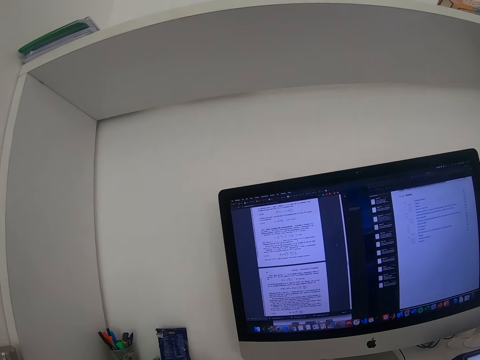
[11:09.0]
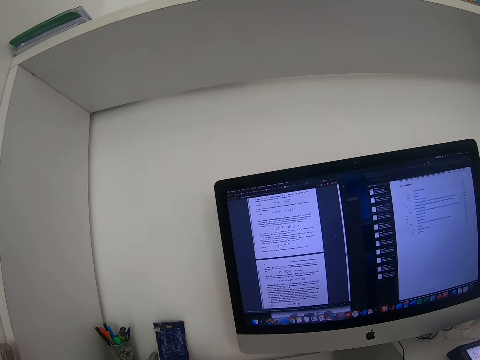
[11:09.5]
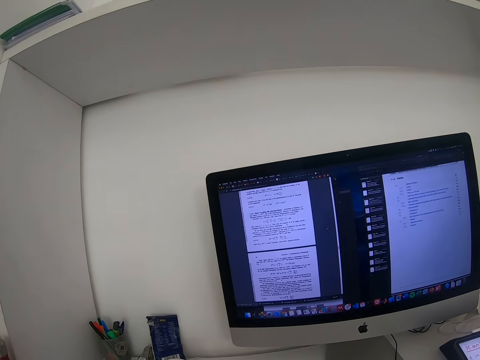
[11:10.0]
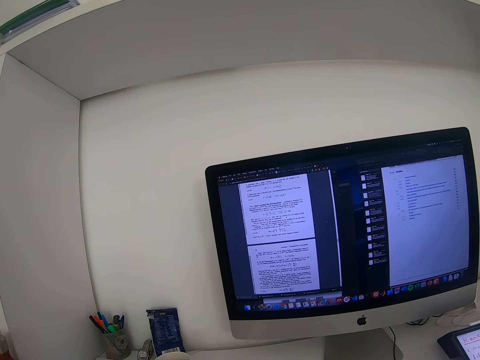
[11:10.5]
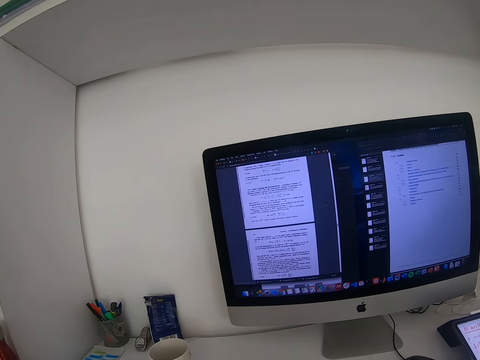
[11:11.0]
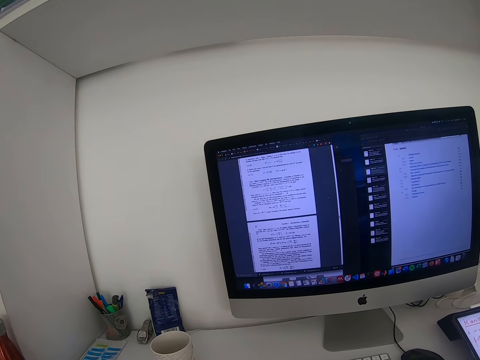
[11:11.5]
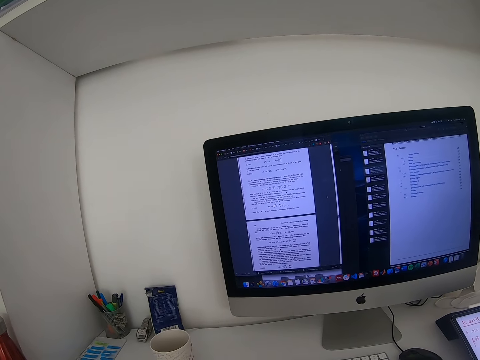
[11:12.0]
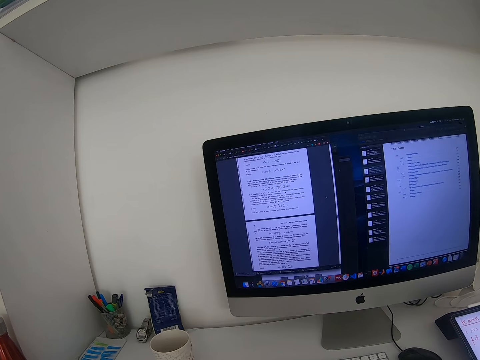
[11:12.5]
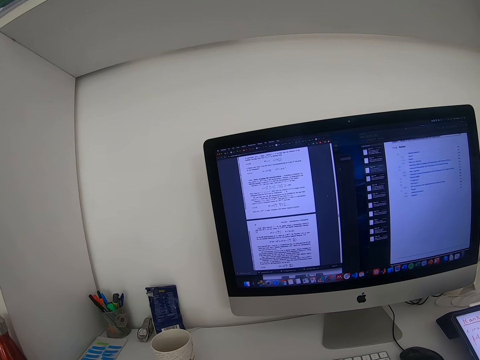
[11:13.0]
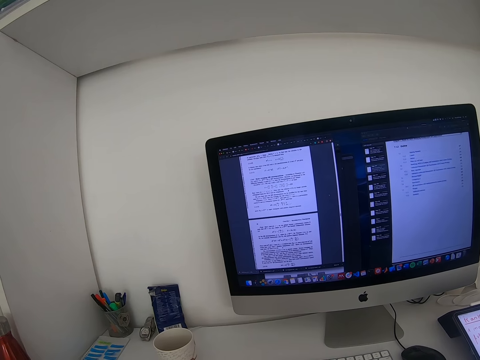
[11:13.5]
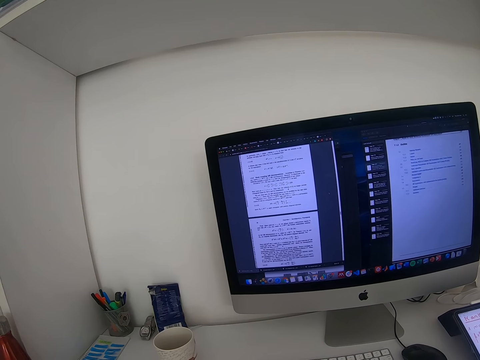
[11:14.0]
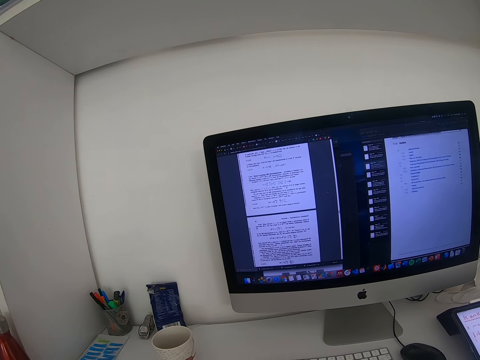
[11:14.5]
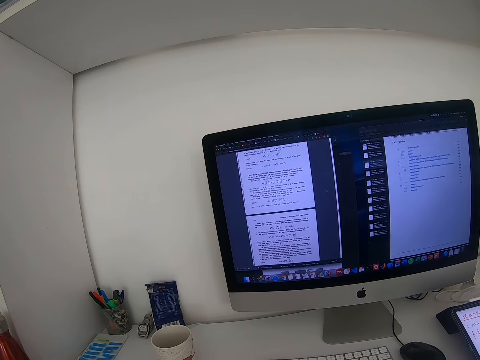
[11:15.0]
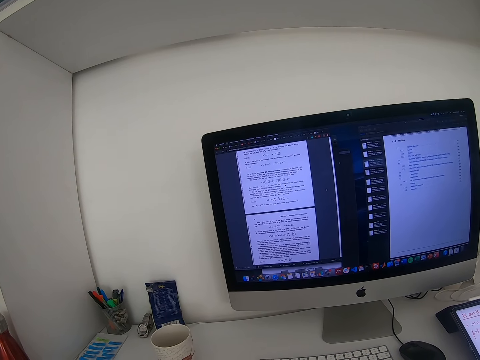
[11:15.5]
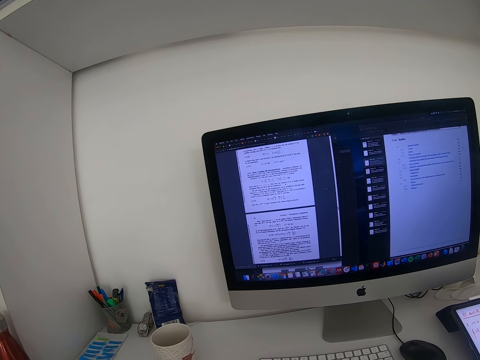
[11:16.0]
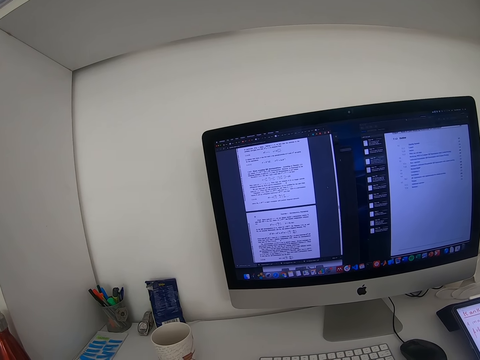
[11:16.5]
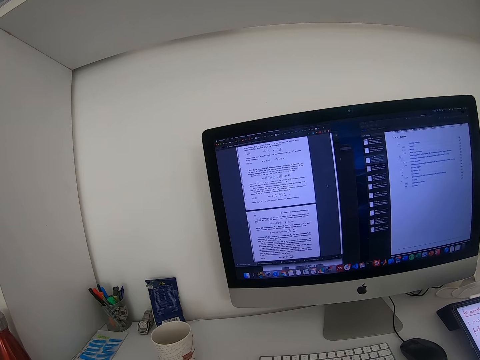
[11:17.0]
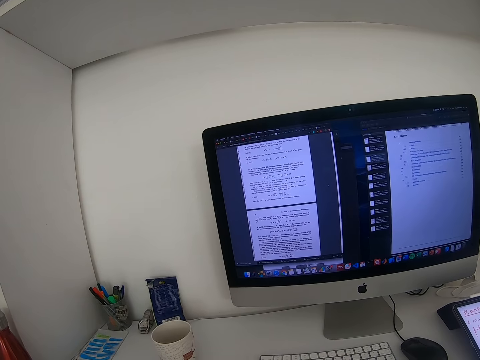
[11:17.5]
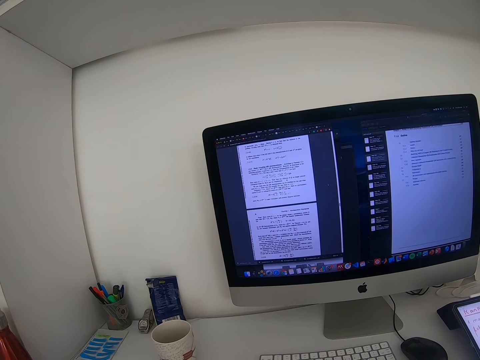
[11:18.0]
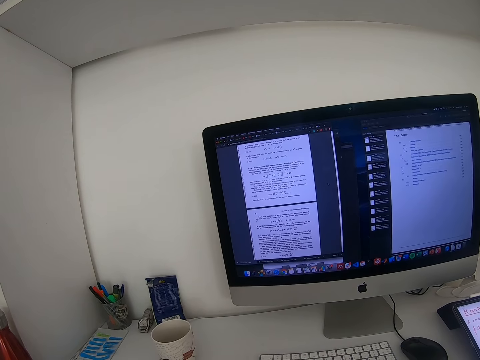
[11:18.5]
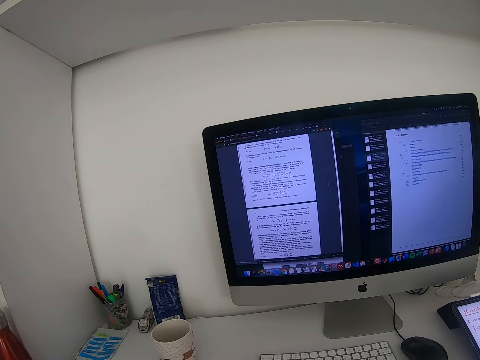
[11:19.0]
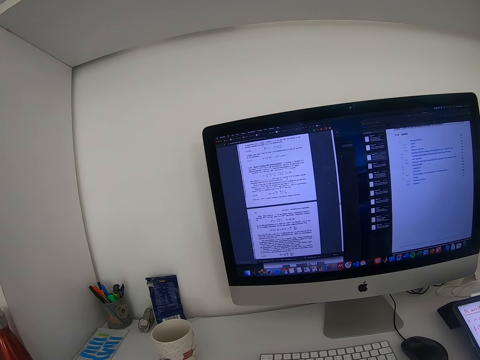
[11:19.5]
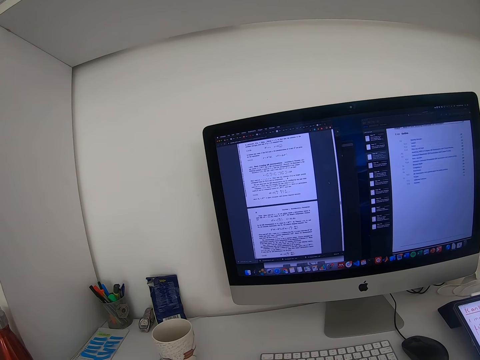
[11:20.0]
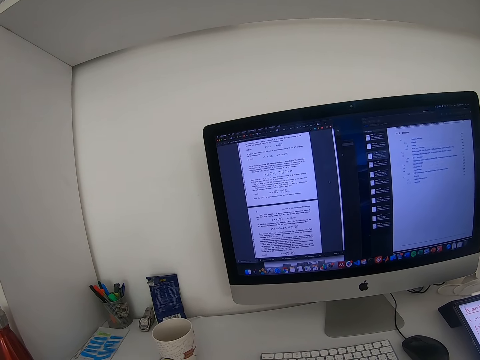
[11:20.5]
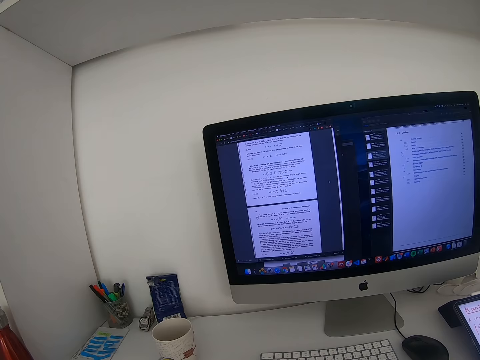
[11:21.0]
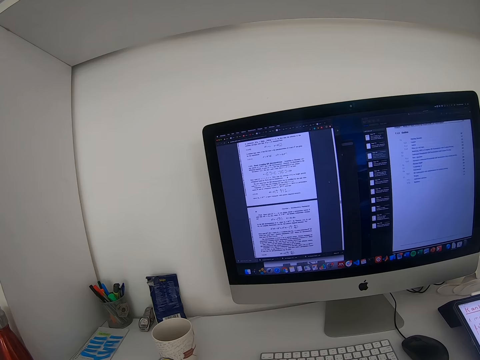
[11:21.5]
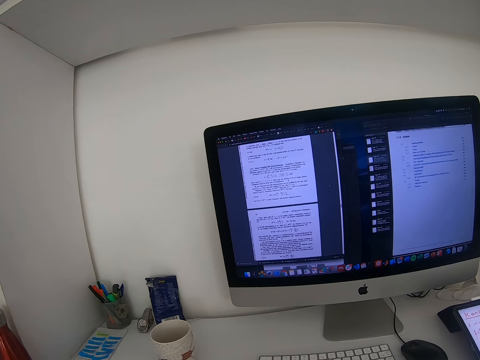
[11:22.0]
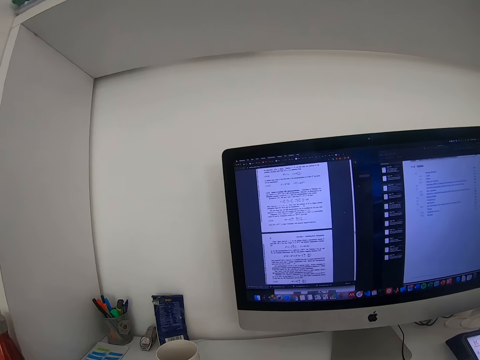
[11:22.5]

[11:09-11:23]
The camera wearer reads the notes in the desktop.

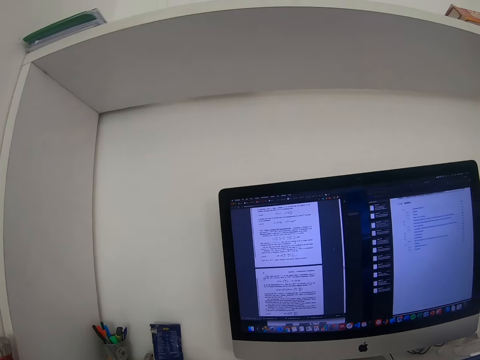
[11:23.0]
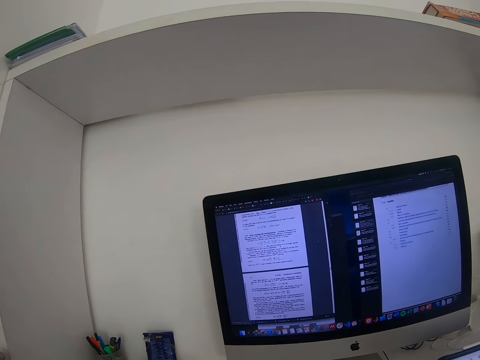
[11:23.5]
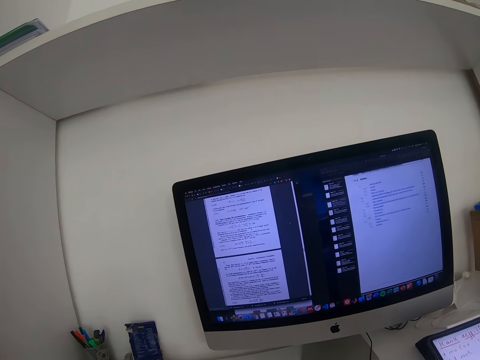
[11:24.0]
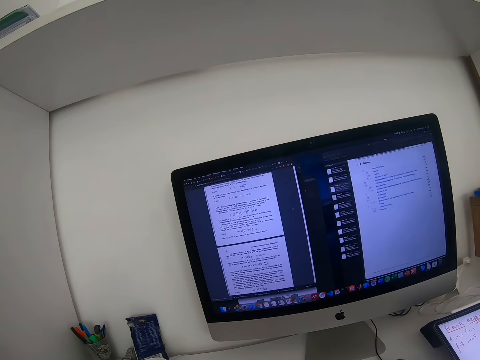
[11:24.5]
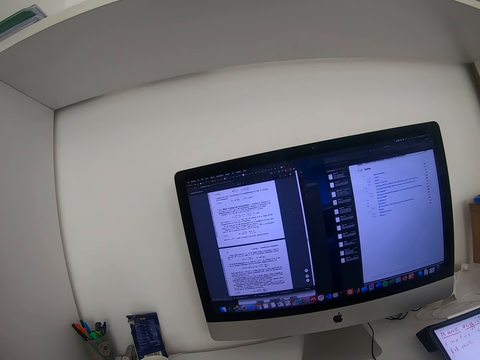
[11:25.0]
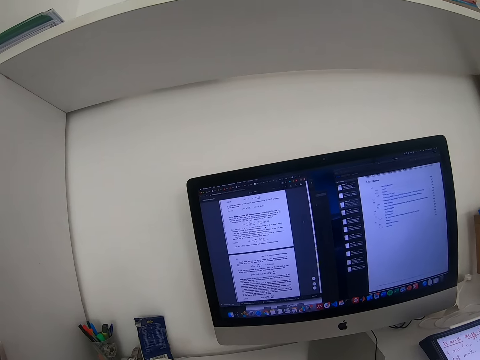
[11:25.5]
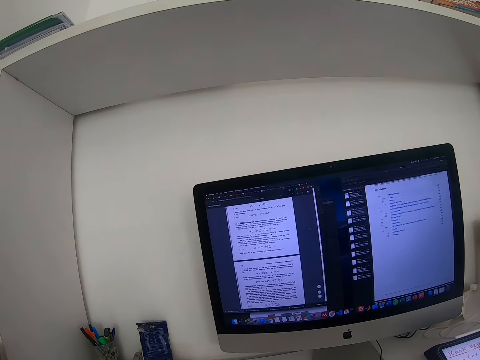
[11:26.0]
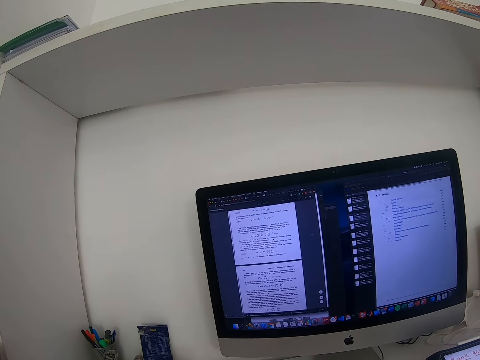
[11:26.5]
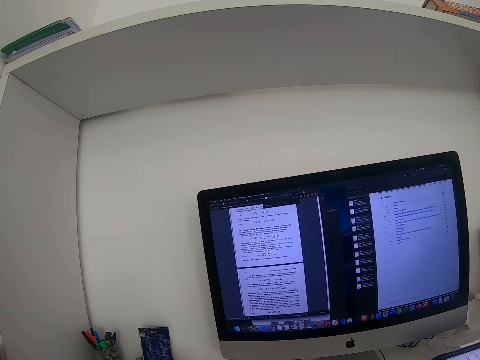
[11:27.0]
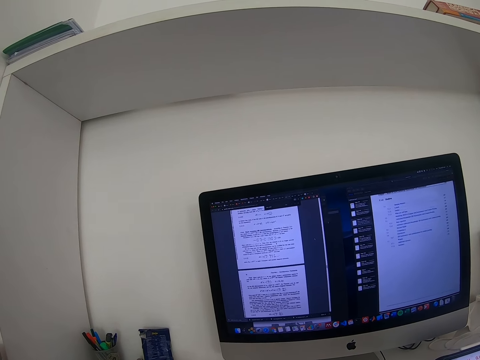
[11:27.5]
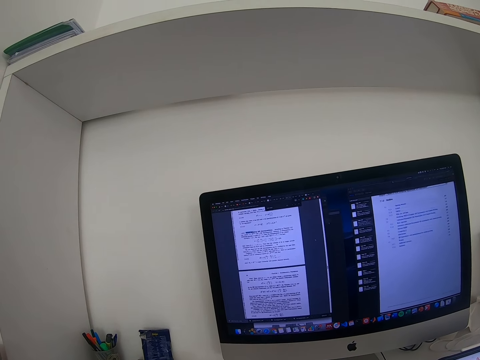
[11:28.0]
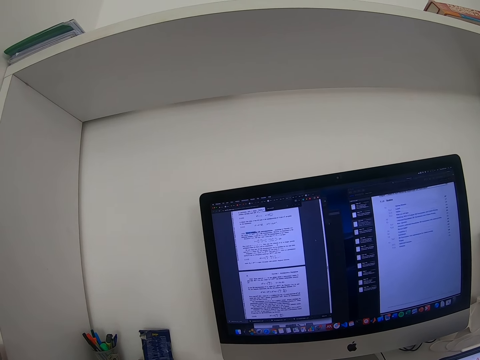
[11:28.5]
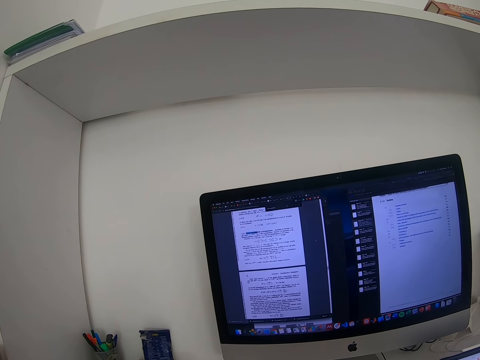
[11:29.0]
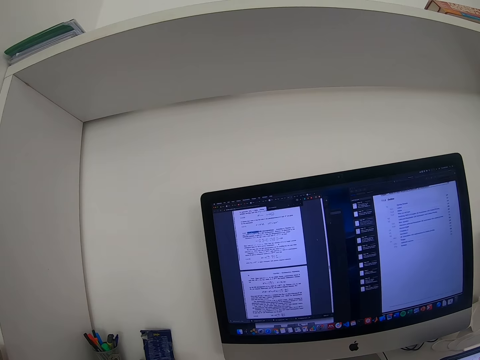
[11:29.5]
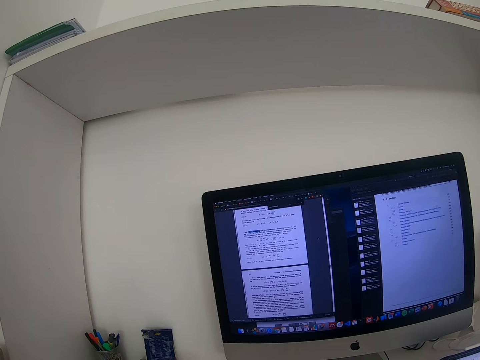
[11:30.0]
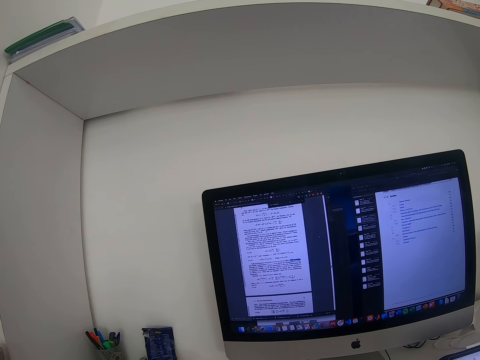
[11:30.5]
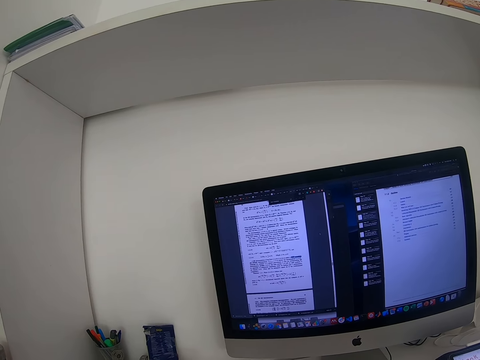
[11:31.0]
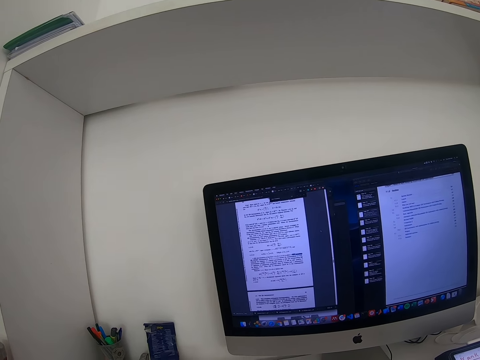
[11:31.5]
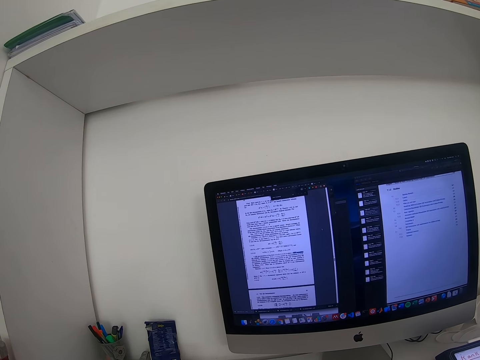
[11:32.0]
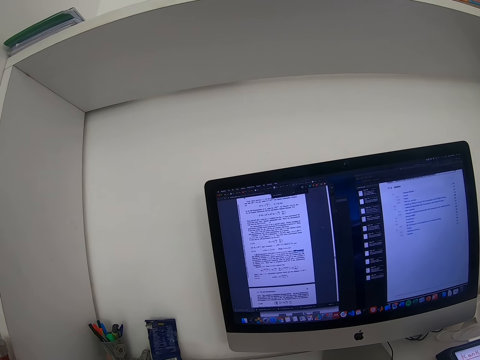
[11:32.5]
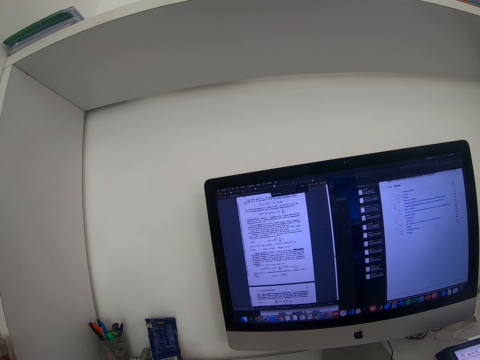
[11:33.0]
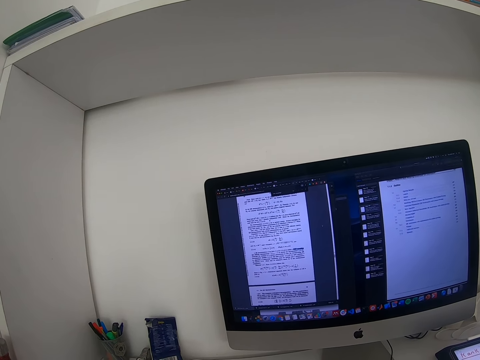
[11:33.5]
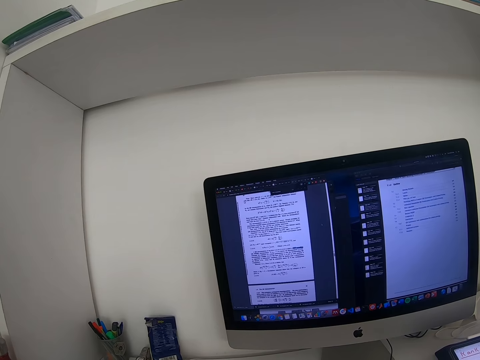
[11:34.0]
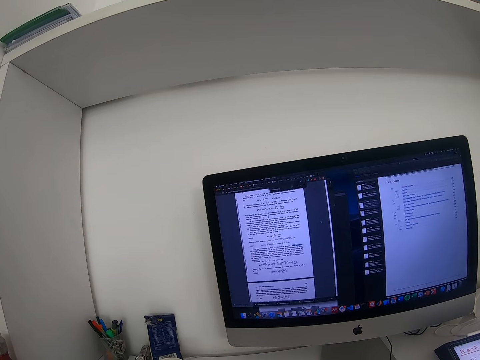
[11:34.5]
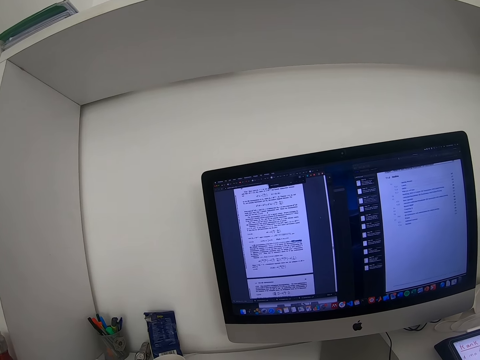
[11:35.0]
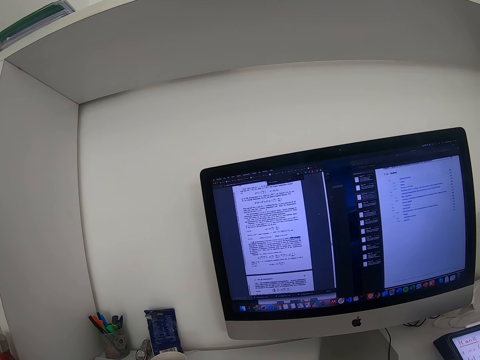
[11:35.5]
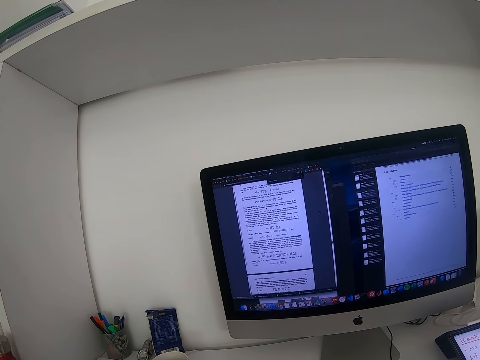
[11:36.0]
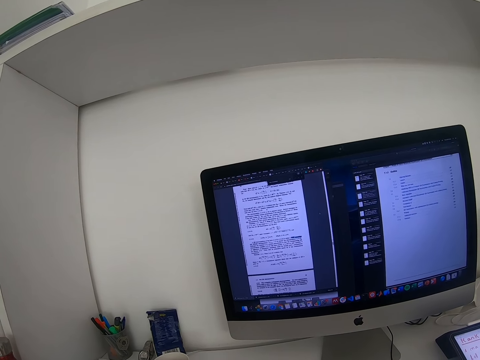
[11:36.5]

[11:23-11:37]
The camera wearer operates the desktop using a mouse. They read the notes in the desktop.
